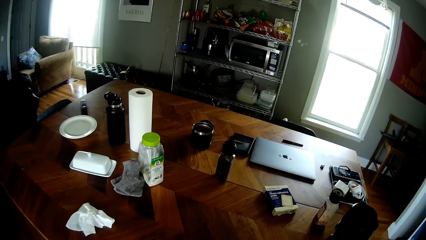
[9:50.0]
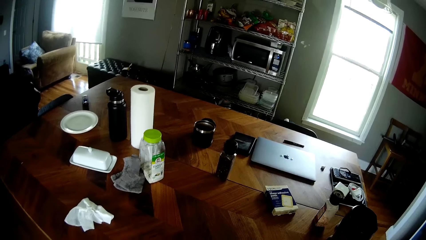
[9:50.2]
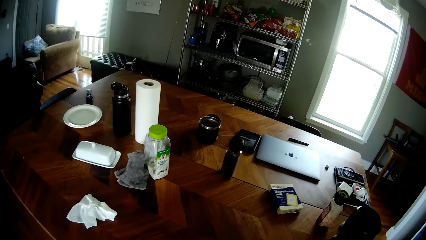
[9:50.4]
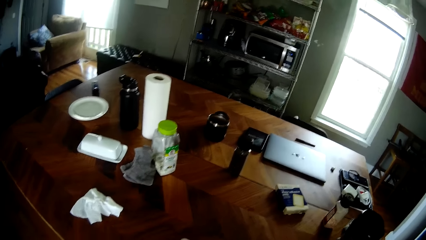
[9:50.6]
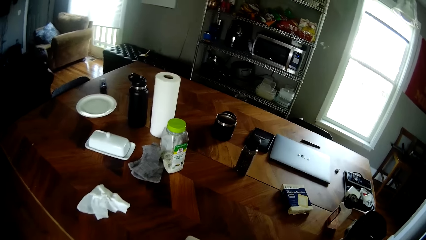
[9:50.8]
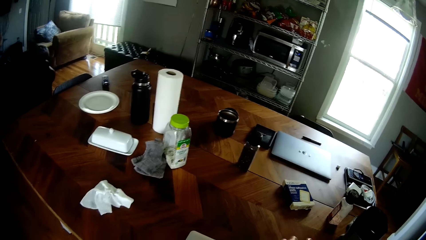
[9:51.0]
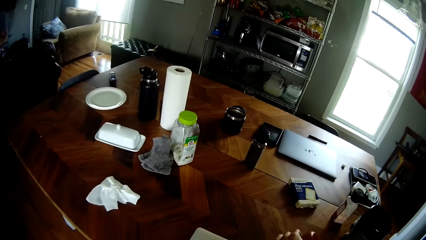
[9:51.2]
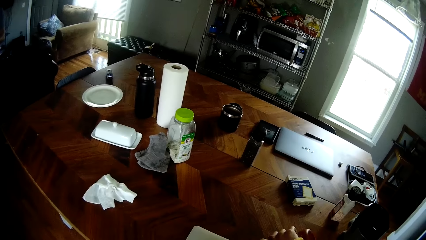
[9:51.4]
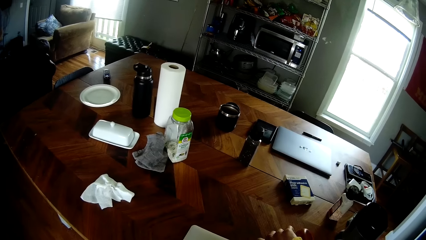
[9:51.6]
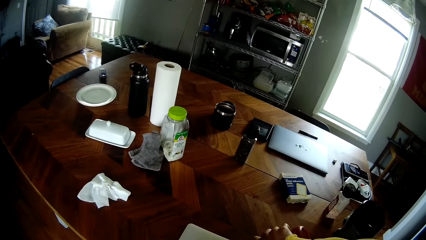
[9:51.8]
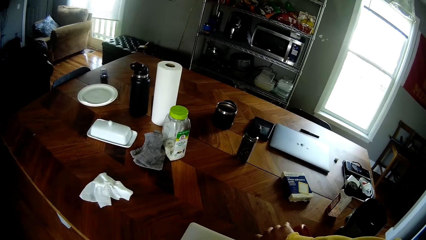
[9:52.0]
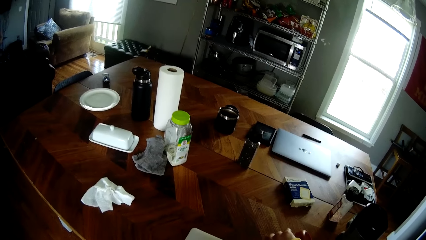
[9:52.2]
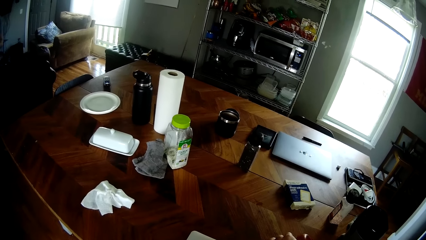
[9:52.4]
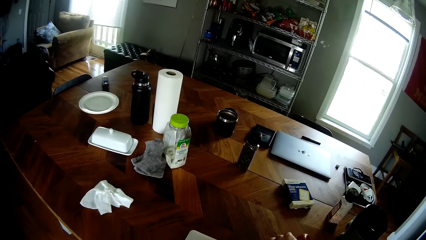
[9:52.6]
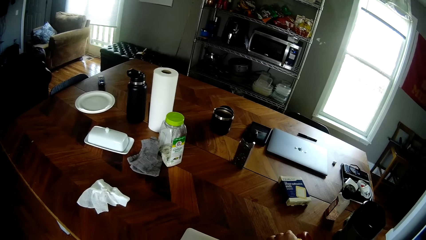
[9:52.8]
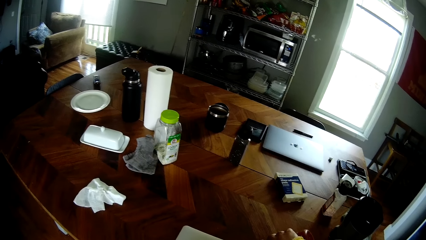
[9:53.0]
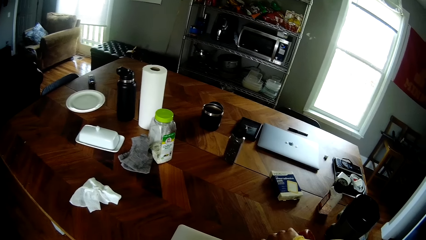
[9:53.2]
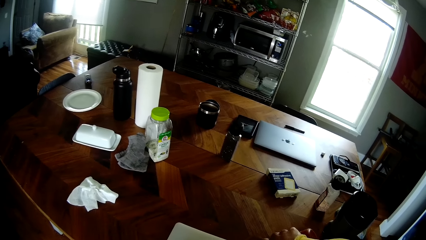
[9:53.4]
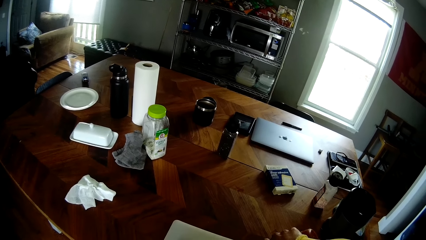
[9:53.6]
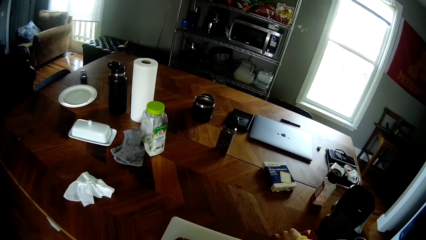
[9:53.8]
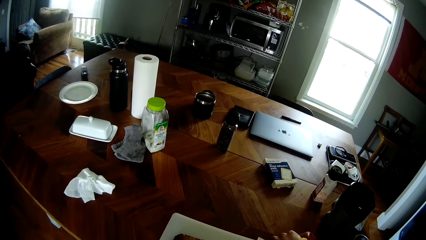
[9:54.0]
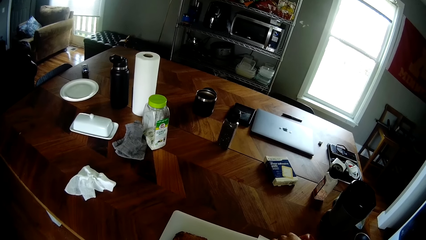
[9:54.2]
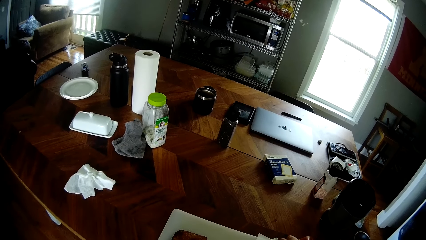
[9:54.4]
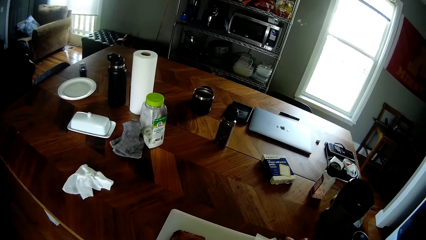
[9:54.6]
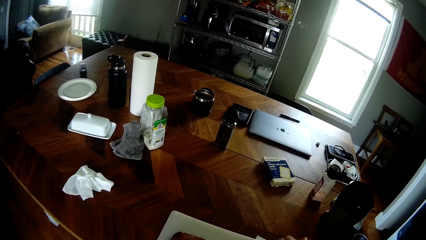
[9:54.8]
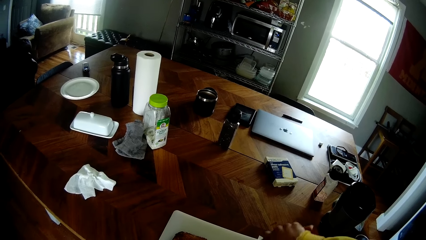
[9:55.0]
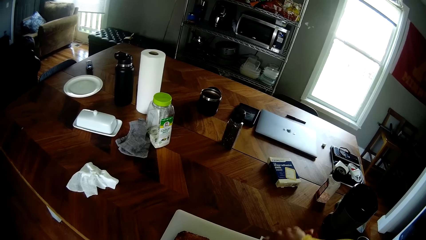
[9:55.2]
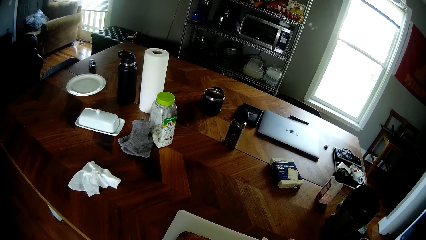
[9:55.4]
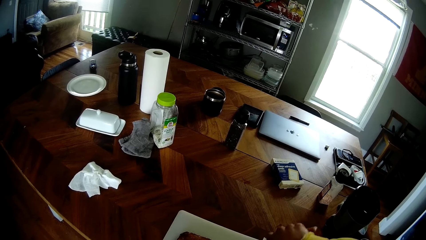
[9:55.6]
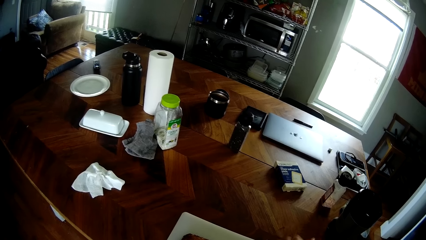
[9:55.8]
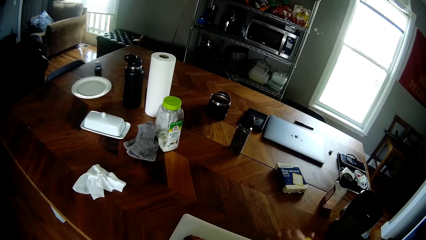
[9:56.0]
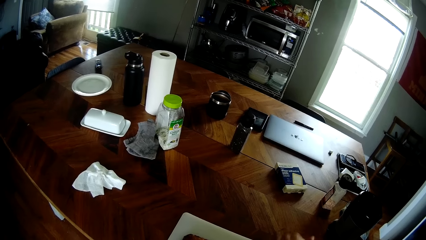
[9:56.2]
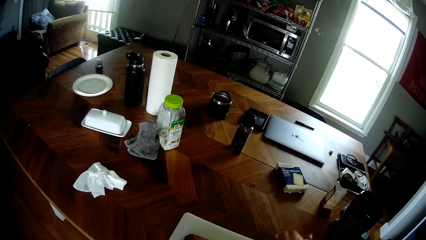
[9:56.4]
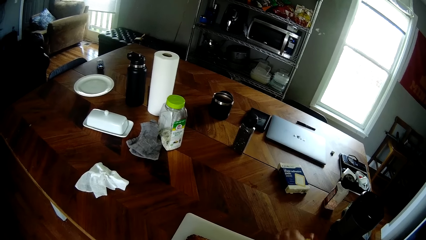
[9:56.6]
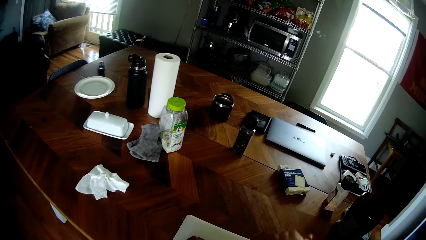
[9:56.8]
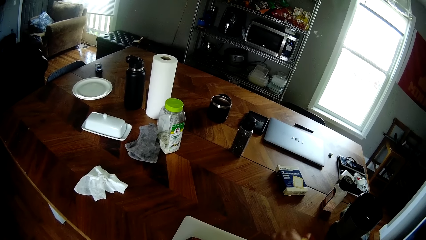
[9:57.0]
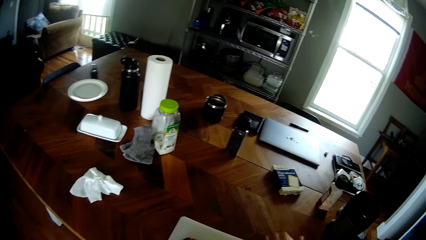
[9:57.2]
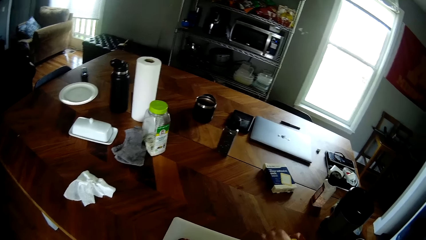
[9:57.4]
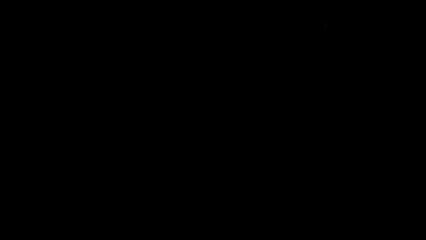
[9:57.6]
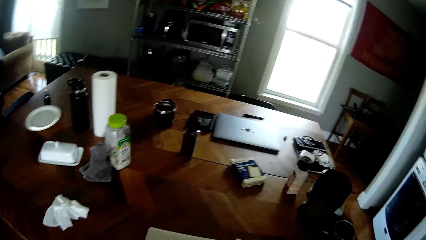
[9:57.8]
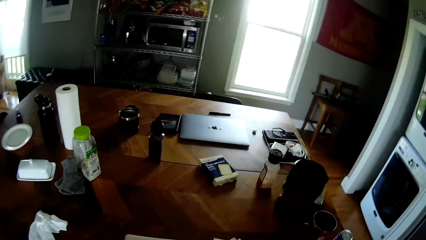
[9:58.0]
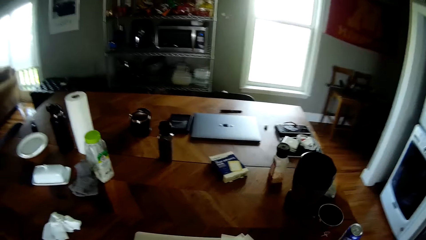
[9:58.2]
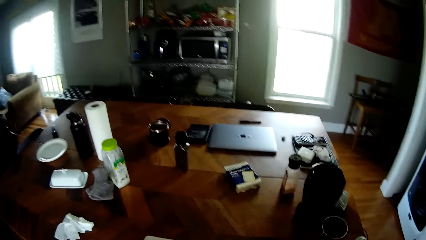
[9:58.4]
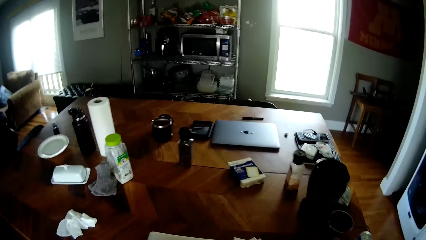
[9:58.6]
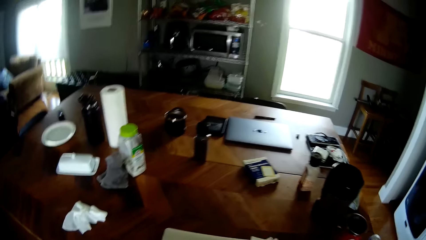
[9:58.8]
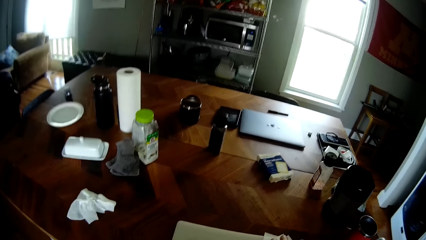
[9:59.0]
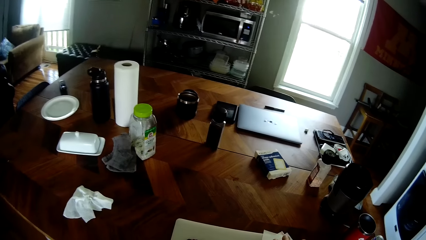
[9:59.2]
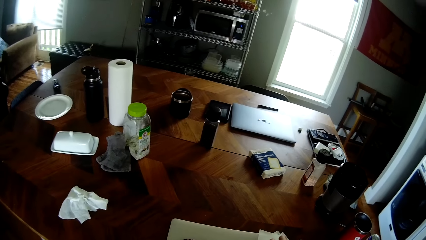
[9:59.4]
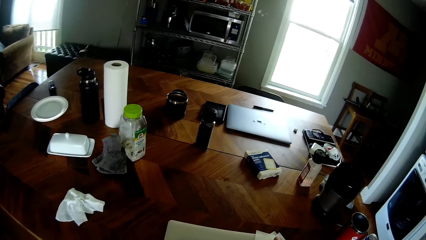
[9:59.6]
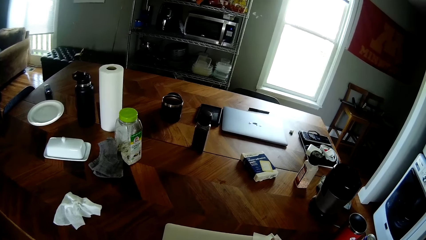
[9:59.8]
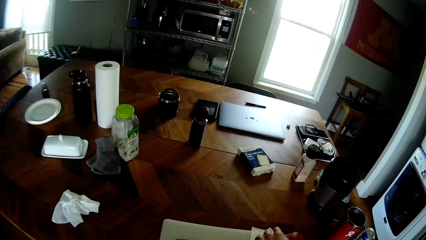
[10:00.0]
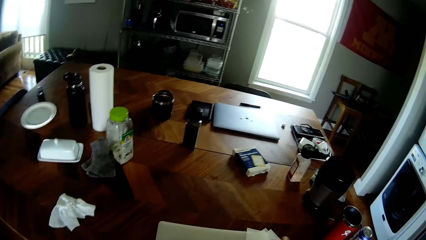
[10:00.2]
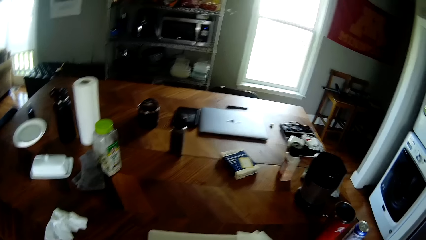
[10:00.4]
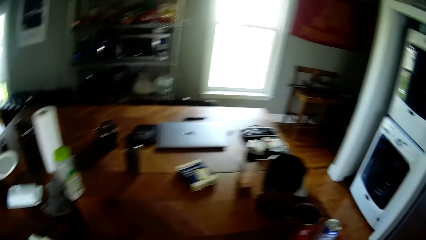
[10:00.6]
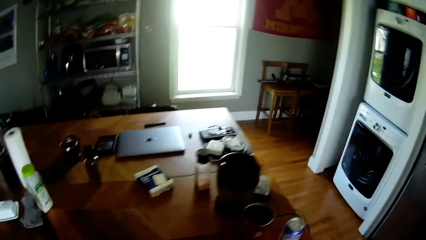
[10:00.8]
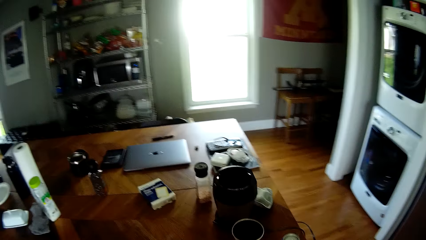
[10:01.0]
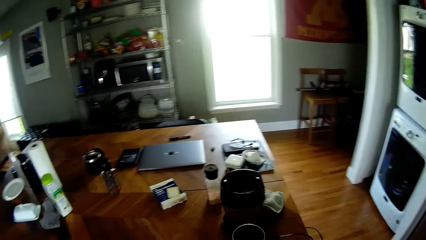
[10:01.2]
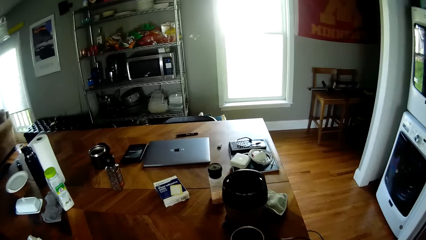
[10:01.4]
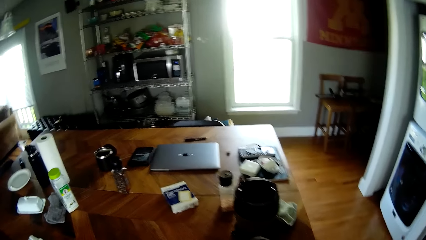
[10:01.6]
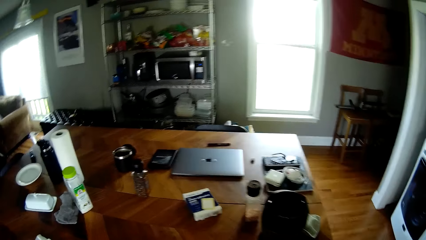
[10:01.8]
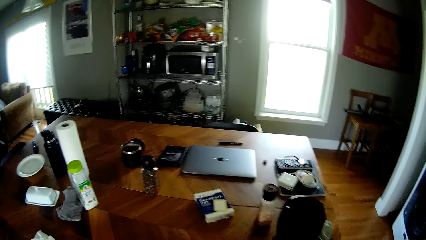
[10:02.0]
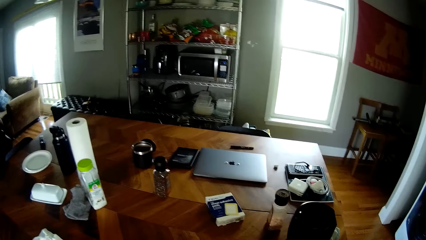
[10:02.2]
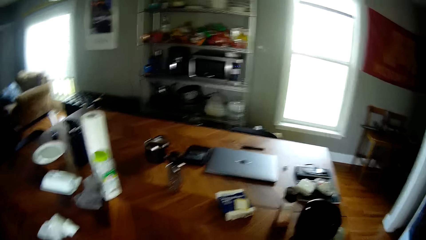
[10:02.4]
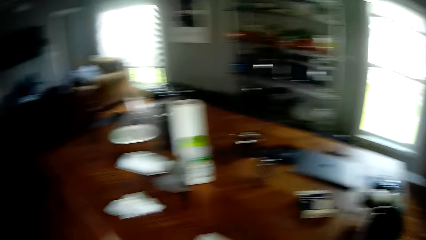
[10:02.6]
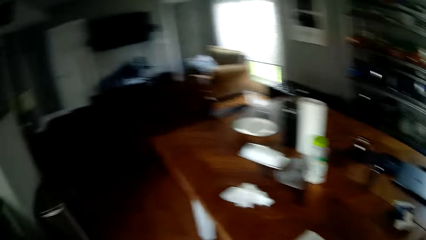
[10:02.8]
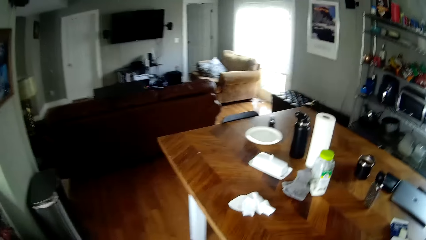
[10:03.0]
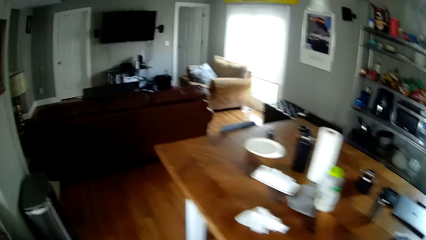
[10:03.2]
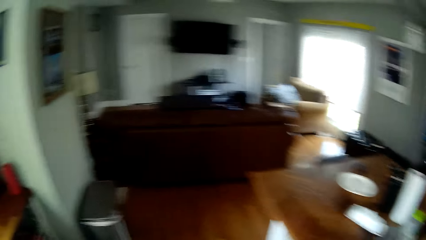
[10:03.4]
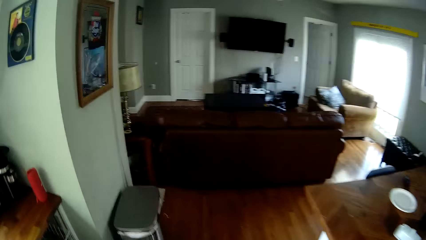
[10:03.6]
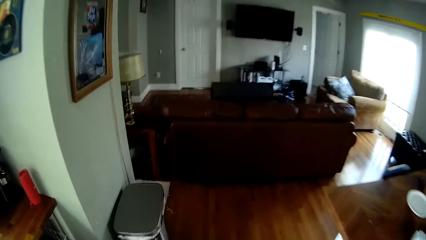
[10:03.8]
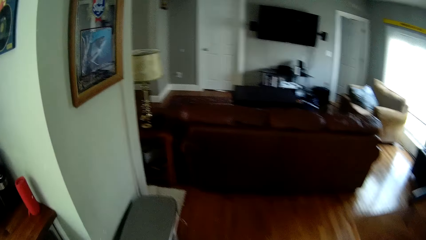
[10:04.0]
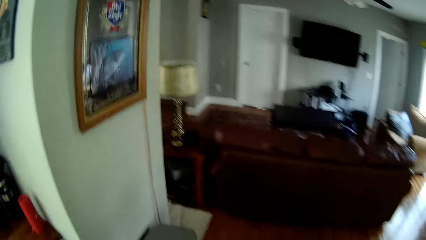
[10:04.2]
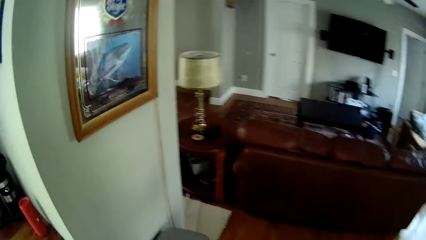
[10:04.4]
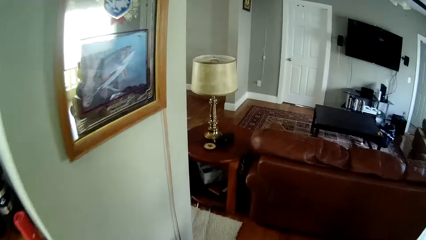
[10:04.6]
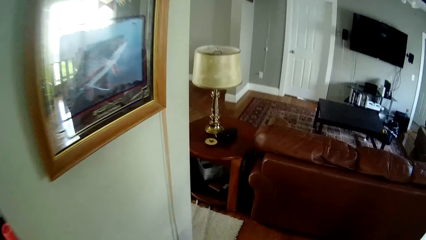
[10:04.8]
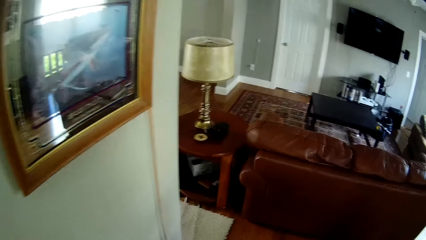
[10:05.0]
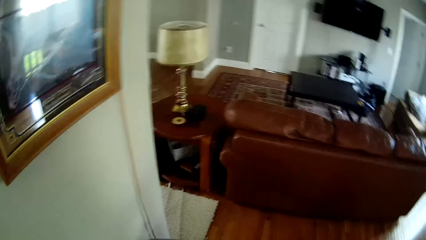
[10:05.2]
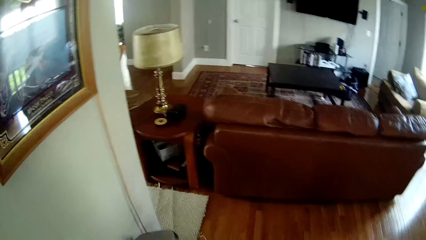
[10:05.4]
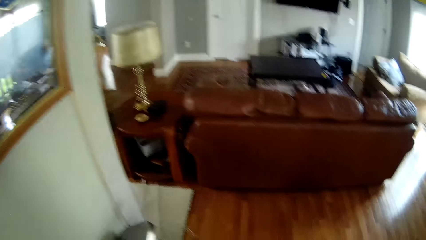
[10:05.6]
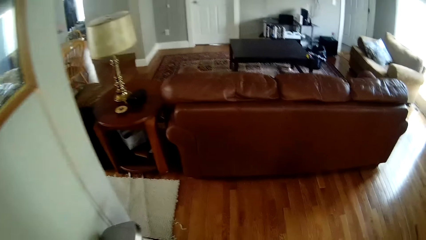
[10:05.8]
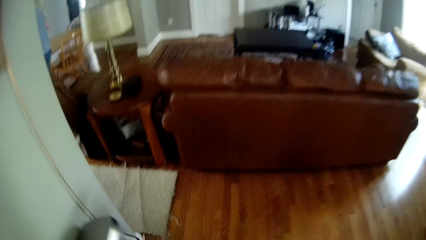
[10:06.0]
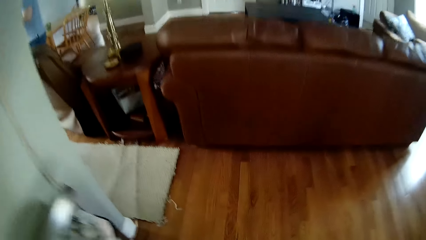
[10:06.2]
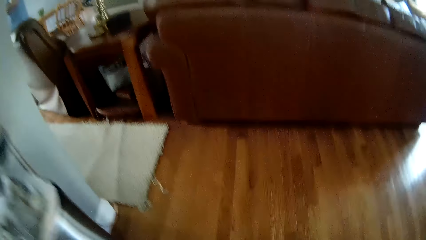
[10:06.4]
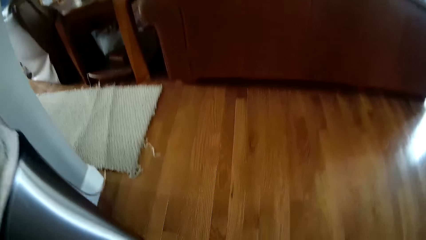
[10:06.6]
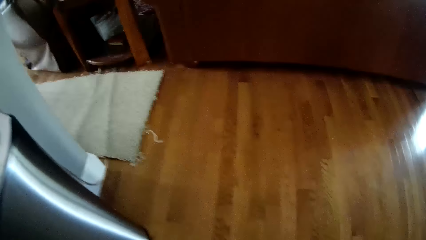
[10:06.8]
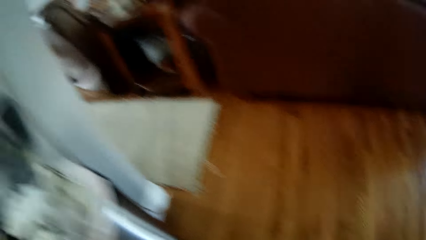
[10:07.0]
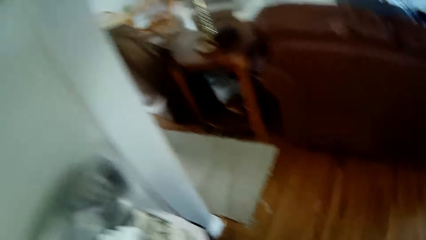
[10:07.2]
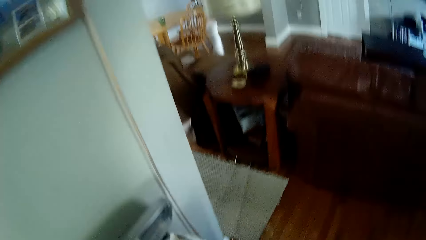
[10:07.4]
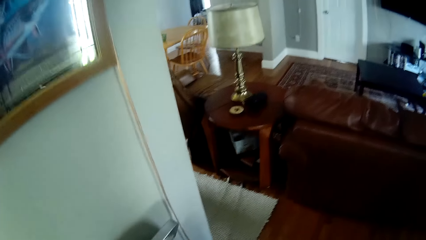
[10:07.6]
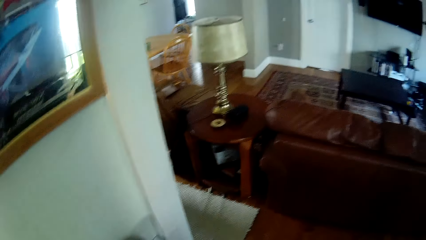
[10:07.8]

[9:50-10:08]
The camera wearer chops something. They look at the items on the table. They walk around. They throw something into the dustbin.
